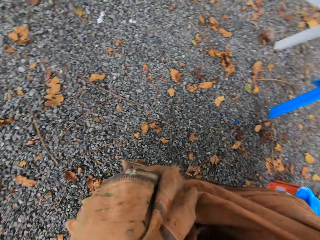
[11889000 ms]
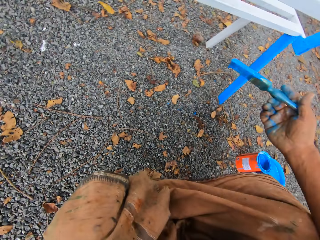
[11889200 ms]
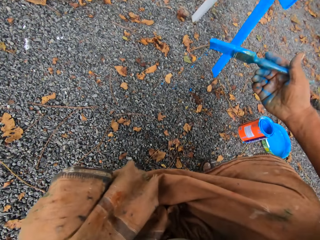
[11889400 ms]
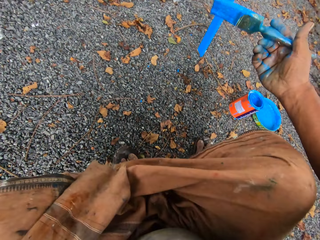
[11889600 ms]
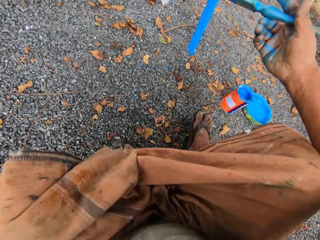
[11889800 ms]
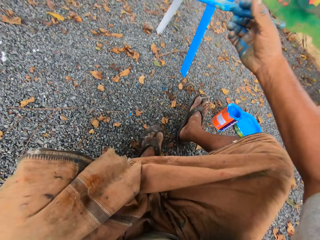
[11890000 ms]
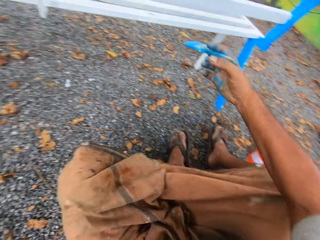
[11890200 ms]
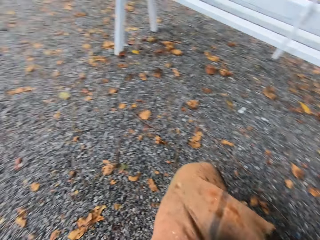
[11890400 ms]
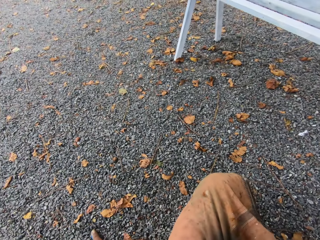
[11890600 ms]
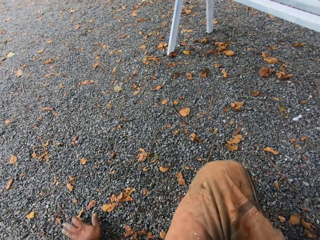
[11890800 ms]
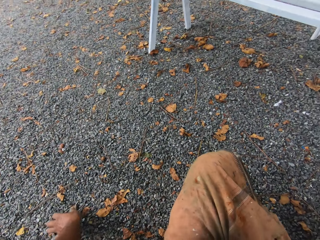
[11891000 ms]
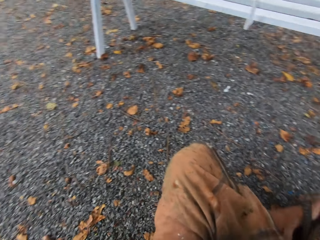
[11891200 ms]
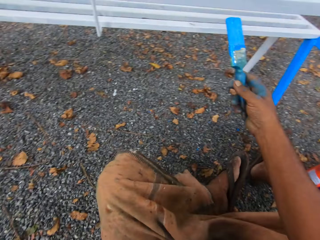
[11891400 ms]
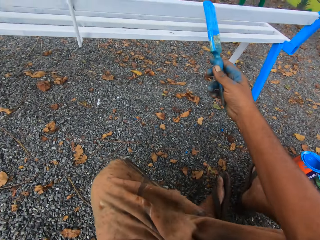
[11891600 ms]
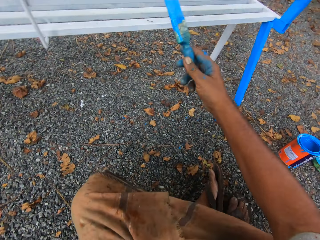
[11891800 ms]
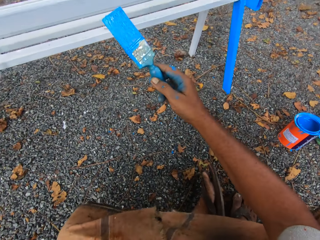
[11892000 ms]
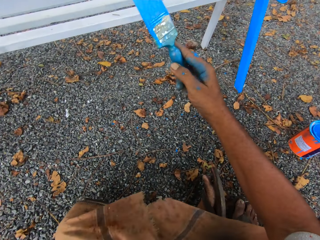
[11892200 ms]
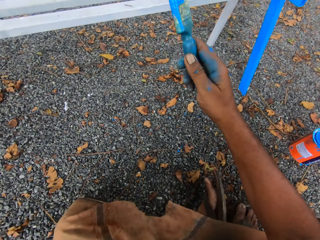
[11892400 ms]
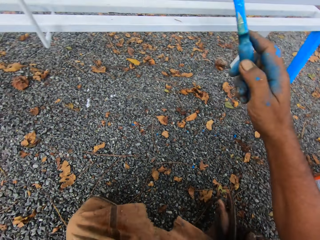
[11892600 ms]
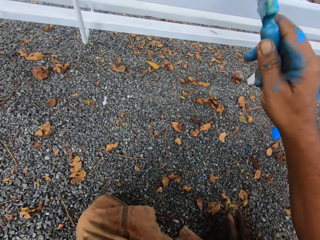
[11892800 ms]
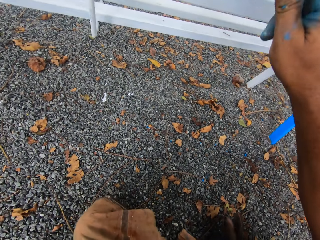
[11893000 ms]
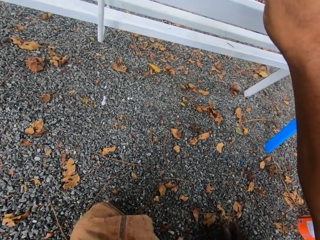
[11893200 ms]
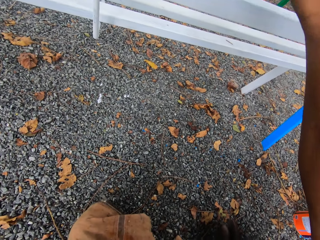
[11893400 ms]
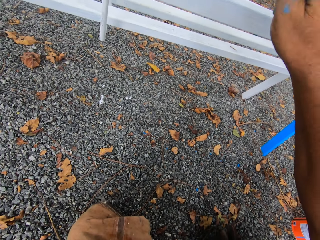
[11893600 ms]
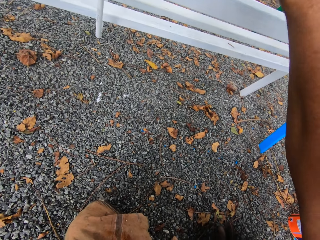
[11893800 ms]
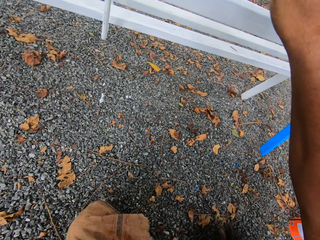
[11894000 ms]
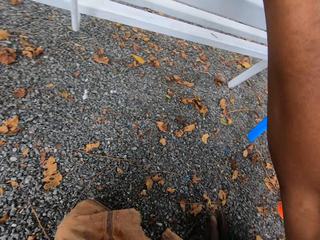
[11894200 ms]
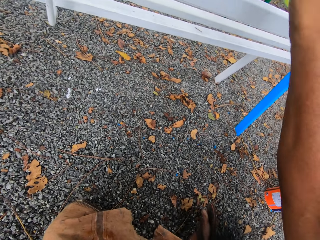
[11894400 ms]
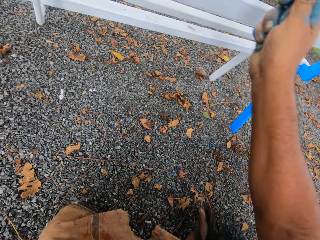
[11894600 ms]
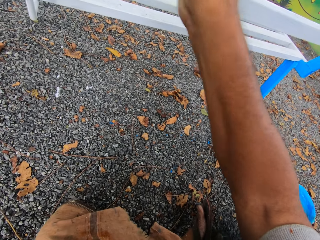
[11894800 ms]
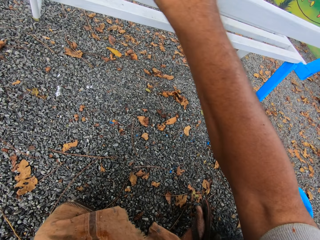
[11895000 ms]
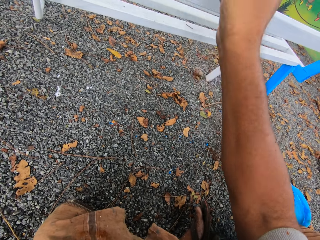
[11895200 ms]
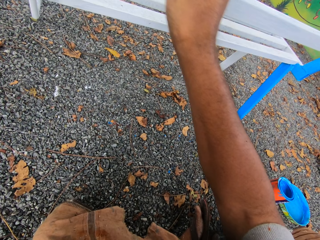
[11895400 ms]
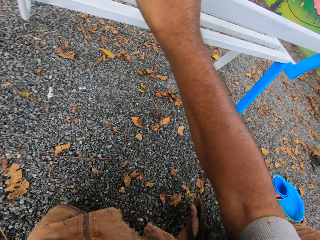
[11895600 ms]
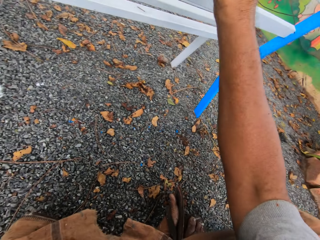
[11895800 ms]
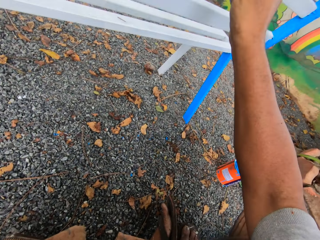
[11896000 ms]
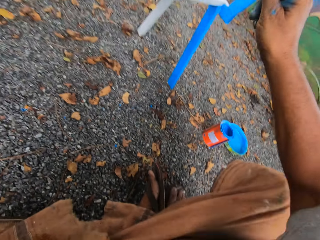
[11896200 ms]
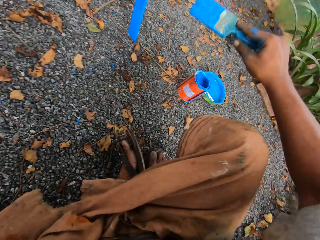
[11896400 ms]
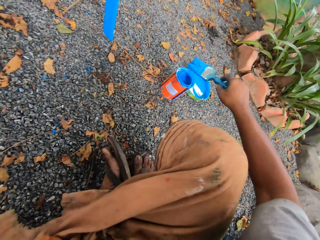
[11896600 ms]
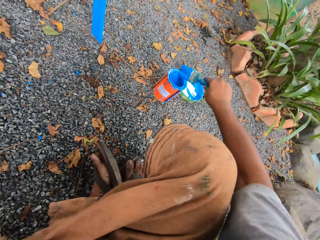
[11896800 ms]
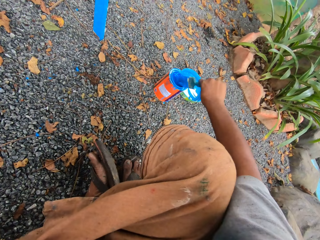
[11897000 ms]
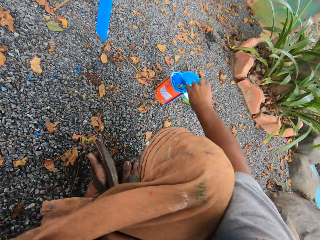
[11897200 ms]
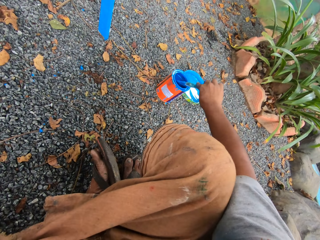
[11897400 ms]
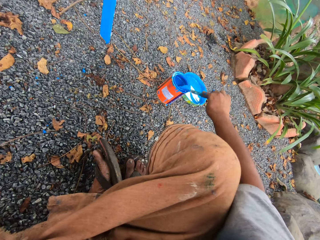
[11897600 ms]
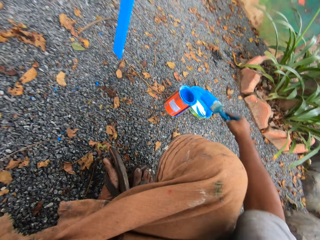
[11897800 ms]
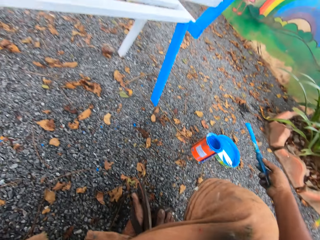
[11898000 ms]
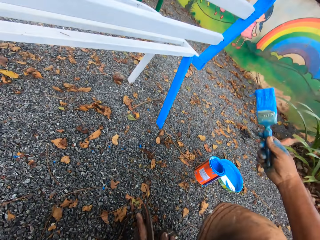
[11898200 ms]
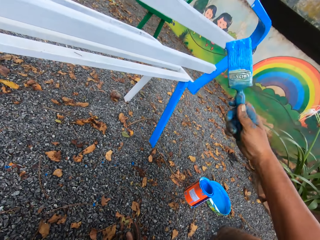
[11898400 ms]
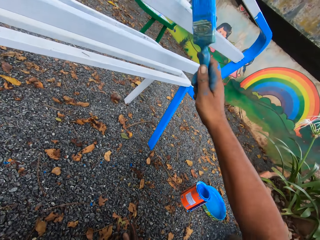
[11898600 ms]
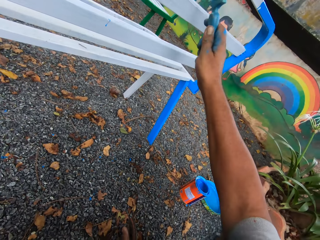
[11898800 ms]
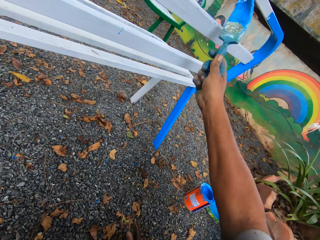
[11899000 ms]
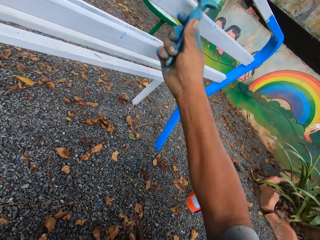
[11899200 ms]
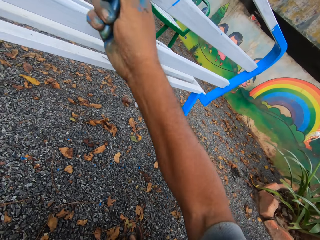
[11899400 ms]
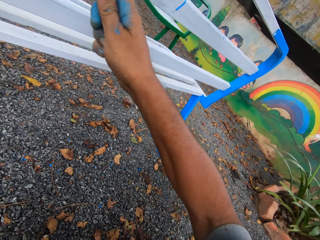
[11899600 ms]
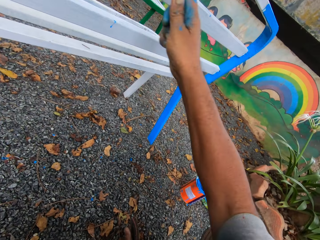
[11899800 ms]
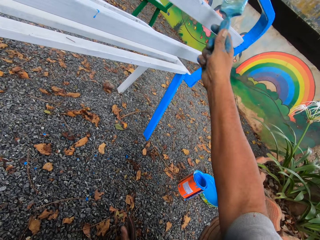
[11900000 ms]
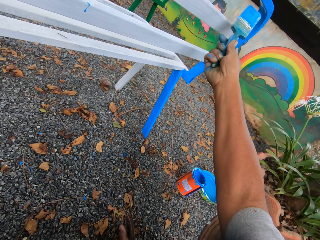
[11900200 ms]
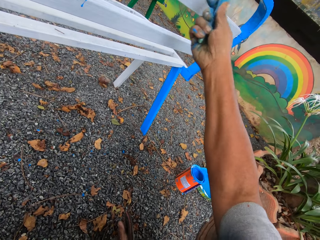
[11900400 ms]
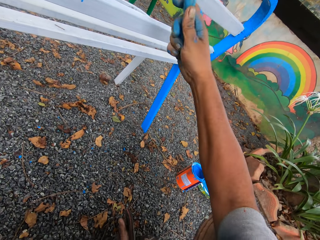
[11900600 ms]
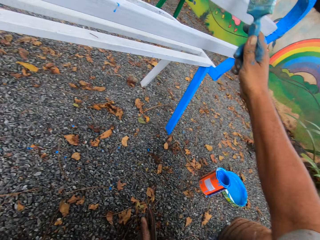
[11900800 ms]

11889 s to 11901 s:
The camera wearer sits on the floor. He paints the chair with the paintbrush in his right hand. He dips the paintbrush in his right hand in the container of paint on the floor. He cleans the paintbrush on the mouth of the container of paint. He paints the chair with the paintbrush in his right hand.

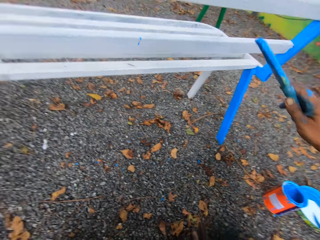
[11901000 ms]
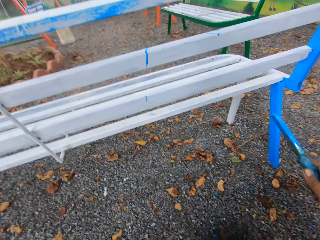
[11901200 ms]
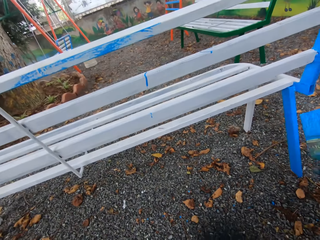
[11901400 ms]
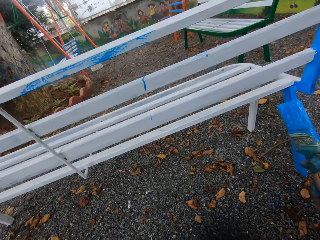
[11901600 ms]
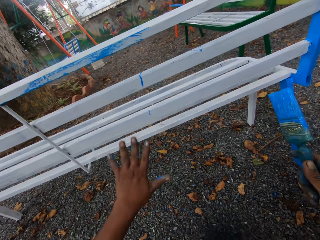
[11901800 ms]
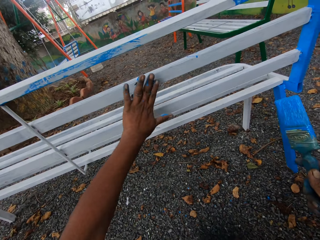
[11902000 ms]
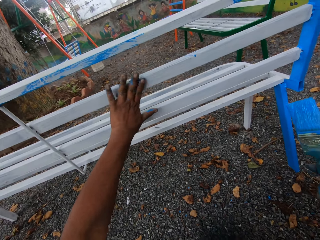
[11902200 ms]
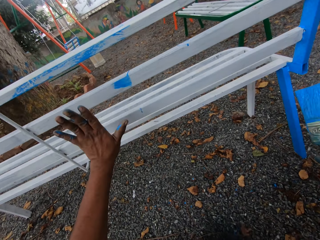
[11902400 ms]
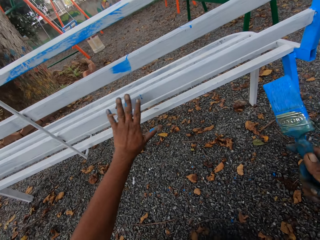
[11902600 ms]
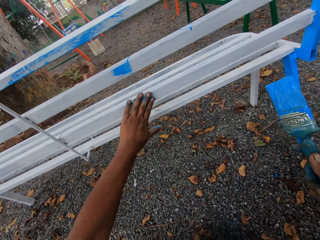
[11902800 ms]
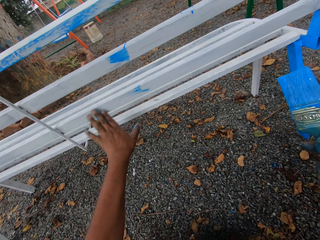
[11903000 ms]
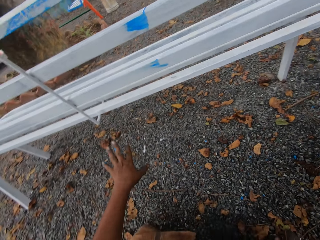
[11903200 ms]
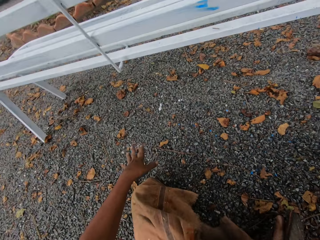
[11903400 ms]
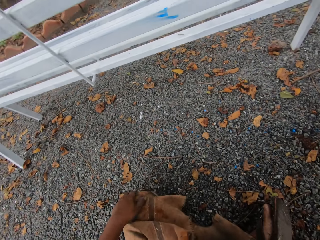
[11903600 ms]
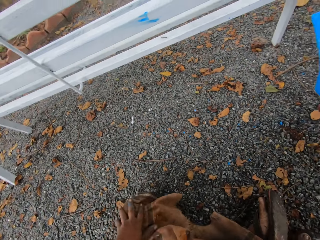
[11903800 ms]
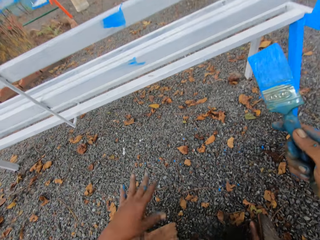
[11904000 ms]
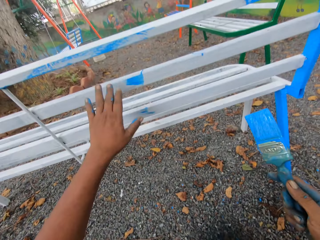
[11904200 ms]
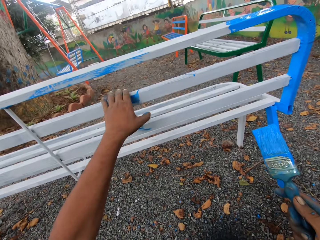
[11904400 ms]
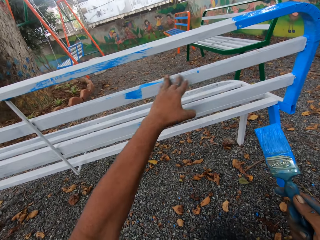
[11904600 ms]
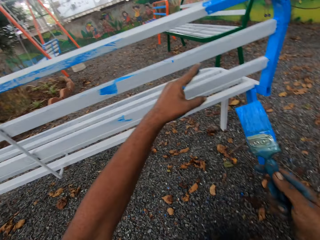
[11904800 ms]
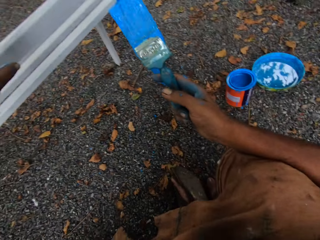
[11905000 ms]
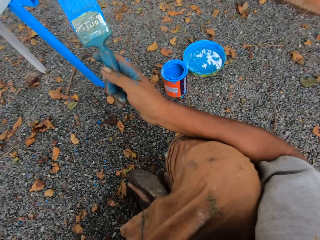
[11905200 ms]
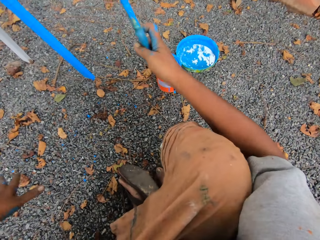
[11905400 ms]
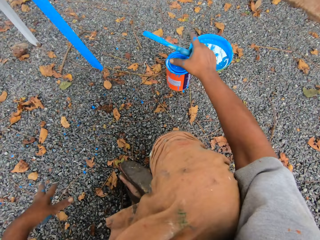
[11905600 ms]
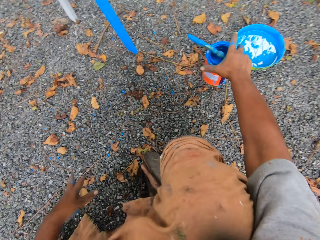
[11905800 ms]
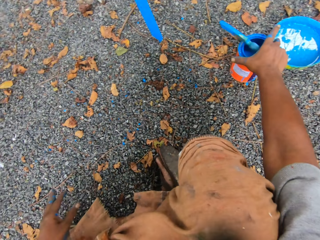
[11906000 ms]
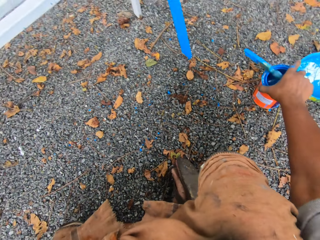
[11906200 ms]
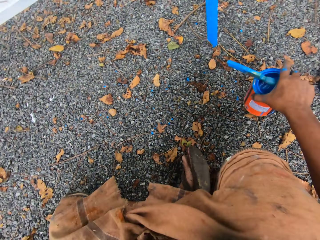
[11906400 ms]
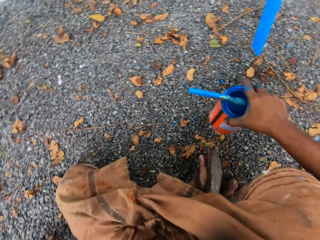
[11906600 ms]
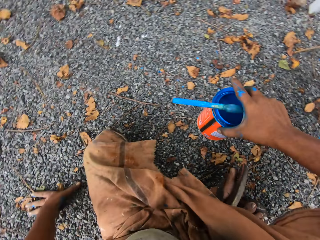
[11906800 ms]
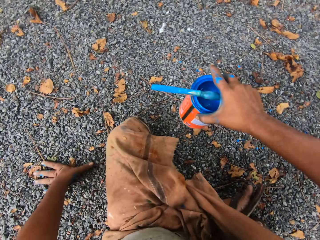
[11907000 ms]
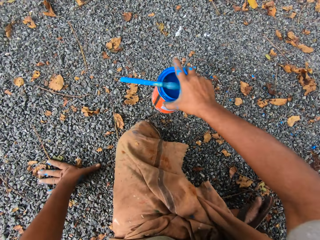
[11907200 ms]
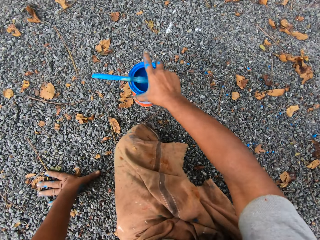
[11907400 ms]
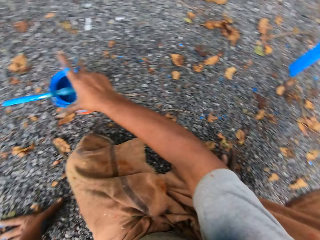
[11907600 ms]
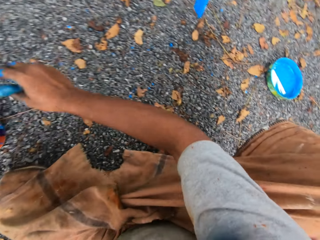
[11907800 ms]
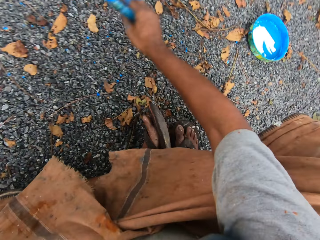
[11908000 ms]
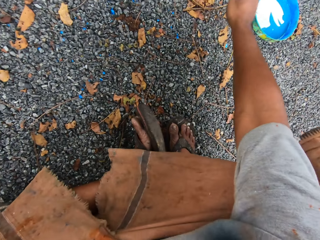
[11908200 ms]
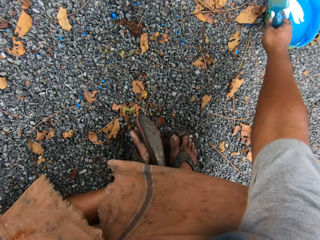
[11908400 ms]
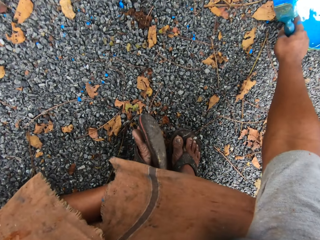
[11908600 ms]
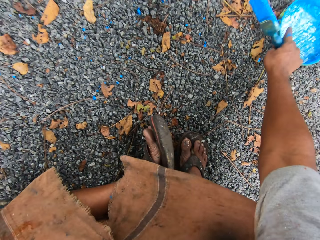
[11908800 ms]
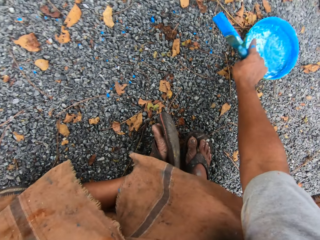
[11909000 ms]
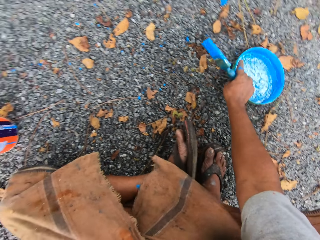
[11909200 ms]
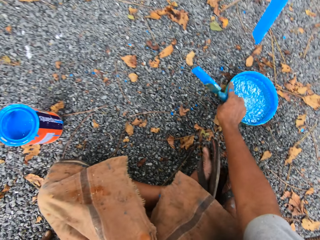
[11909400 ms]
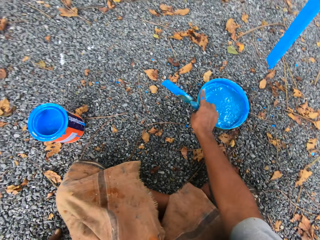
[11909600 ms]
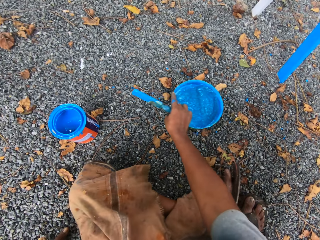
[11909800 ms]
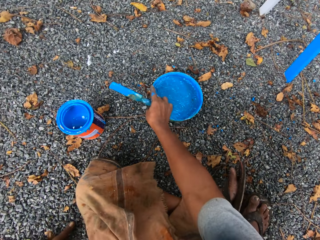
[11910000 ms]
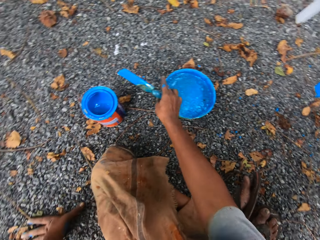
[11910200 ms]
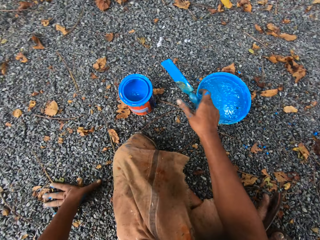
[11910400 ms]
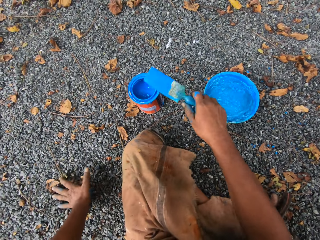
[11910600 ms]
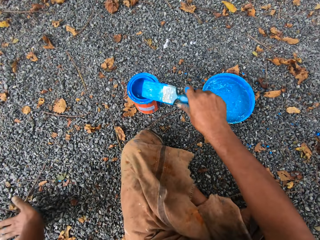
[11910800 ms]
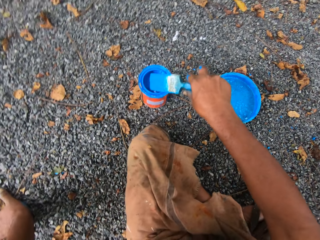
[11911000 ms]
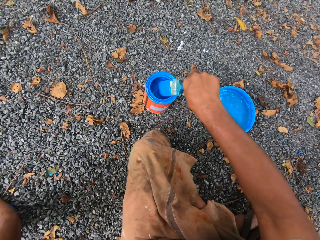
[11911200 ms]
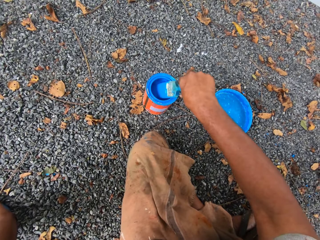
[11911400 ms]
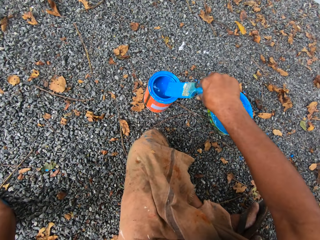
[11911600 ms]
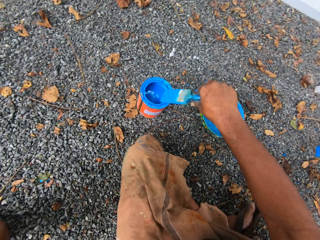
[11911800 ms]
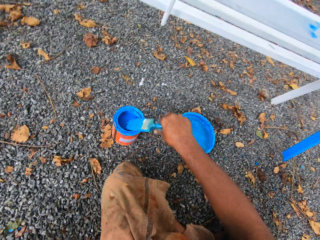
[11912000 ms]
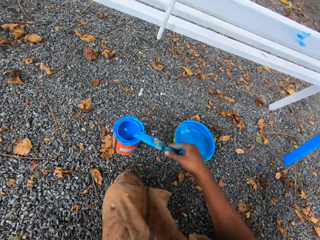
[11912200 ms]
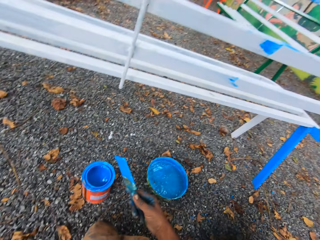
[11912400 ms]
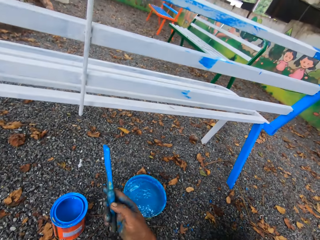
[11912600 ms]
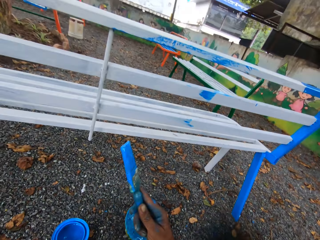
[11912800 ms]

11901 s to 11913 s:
The camera wearer wipes off paint on the metal bench with the left hand. He wipes his hand on his cloth. He wipes off paint on the metal bench with the left hand. He picks up the container of paint. He carries the container of paint on the floor with his right hand. He drops the container of paint in his right hand on the floor. He moves the bowl of water on the floor with his right hand. He dips the paintbrush in his right hand in the container of paint on the floor. He cleans the paintbrush on the mouth of the container of paint.
